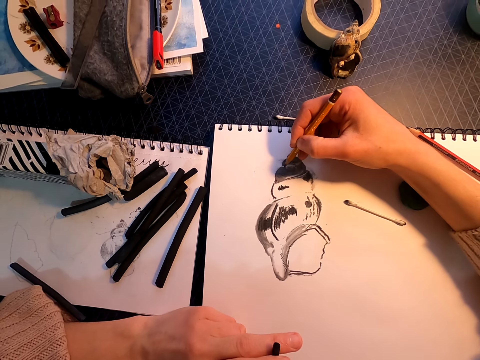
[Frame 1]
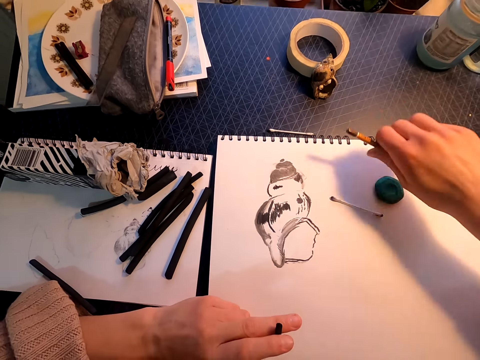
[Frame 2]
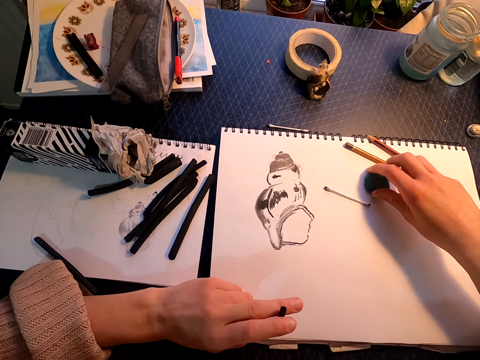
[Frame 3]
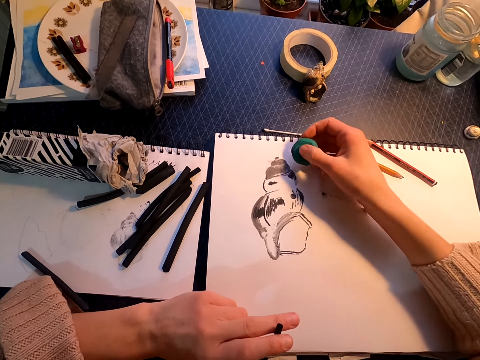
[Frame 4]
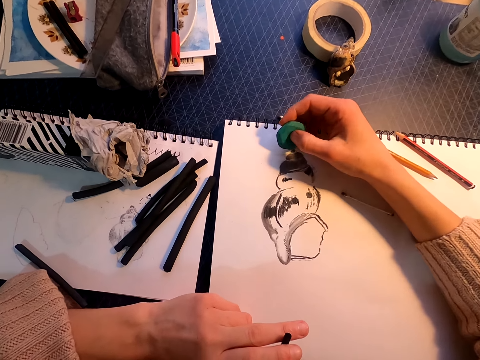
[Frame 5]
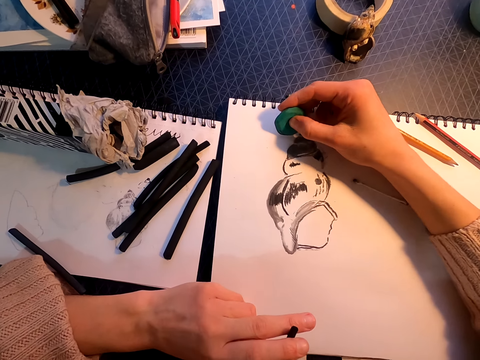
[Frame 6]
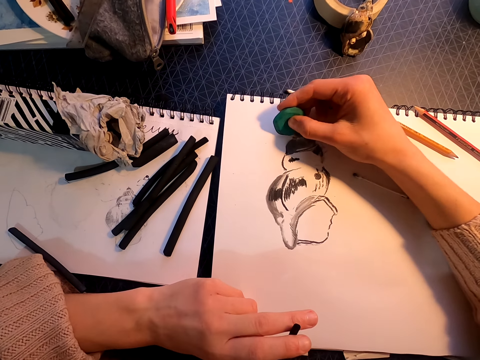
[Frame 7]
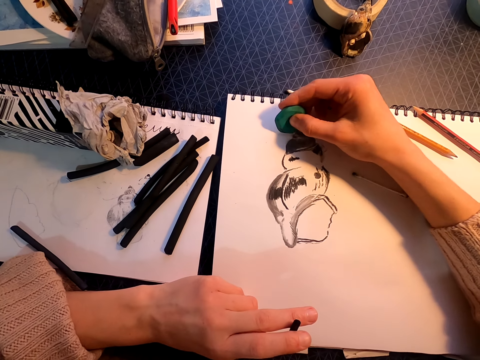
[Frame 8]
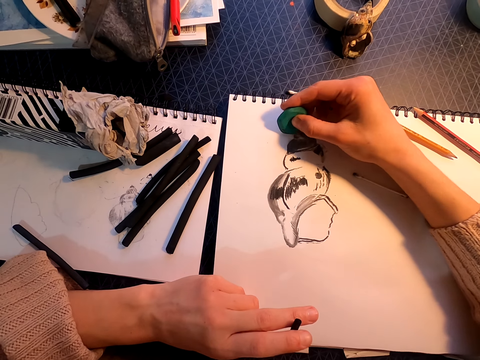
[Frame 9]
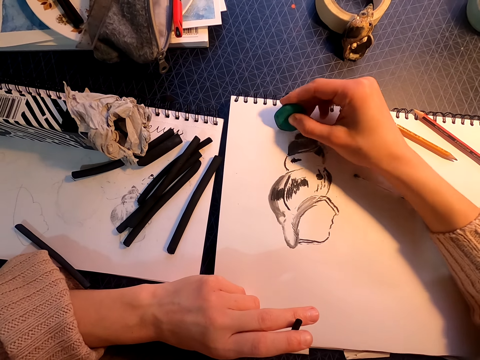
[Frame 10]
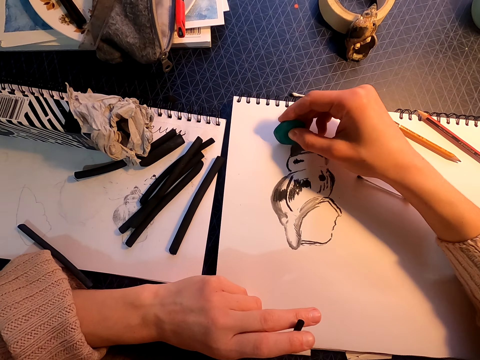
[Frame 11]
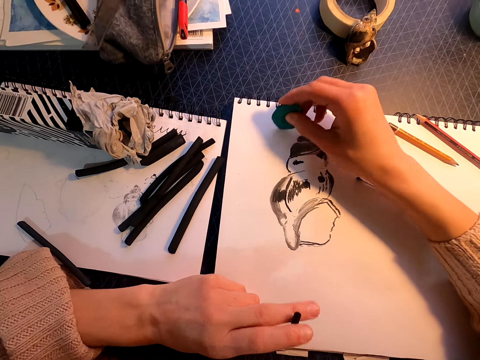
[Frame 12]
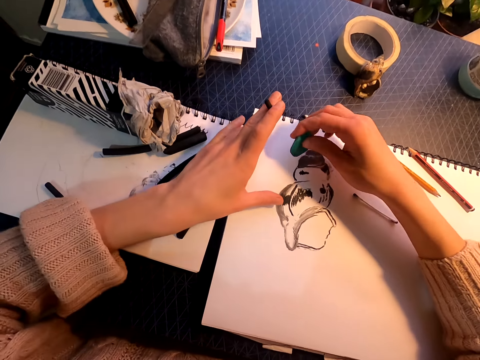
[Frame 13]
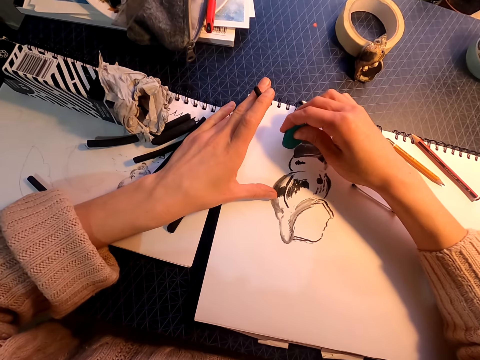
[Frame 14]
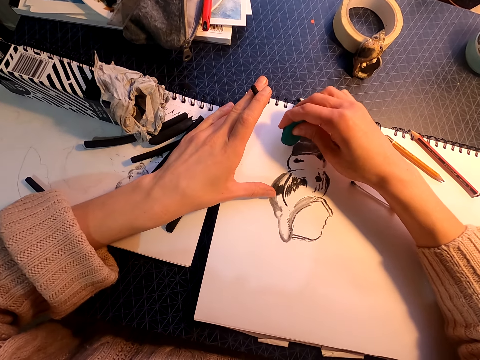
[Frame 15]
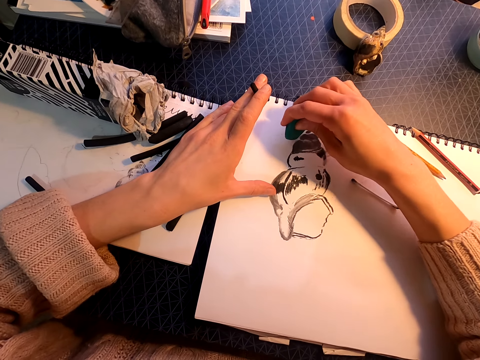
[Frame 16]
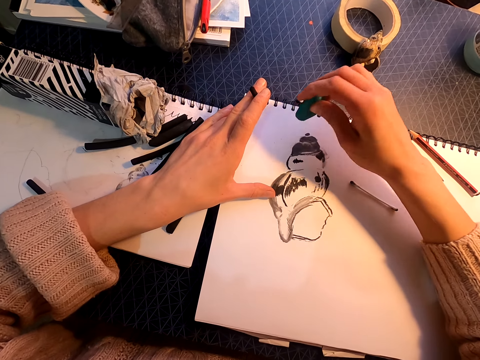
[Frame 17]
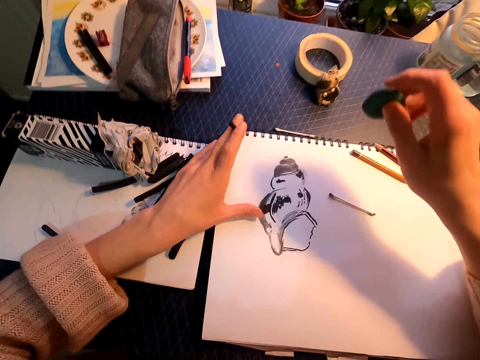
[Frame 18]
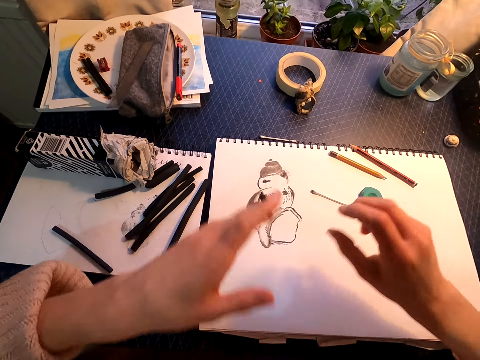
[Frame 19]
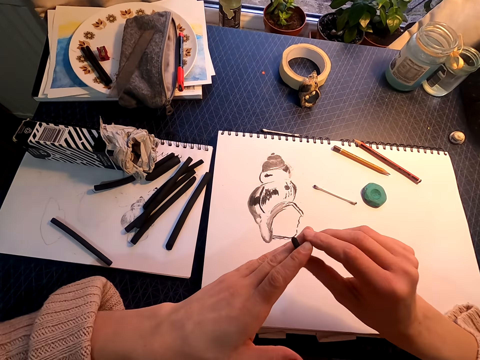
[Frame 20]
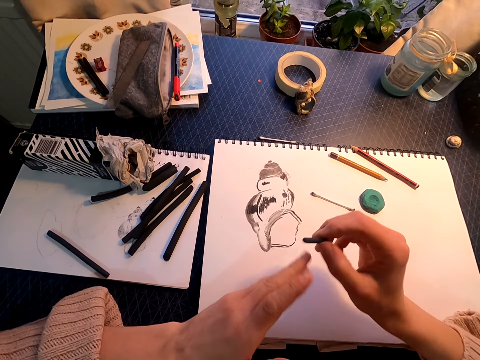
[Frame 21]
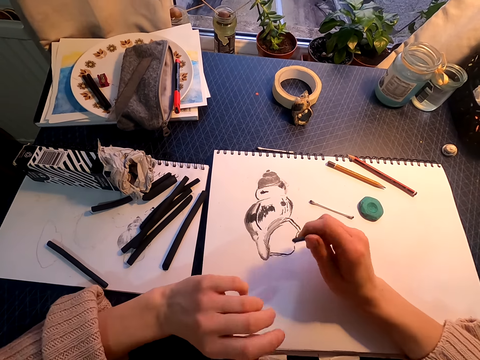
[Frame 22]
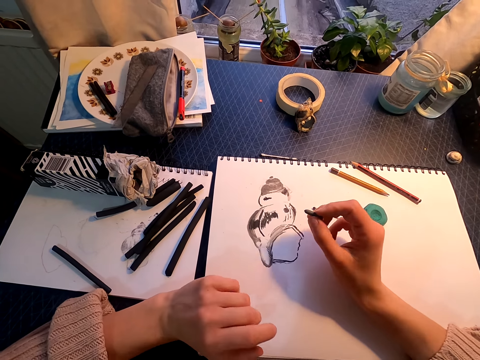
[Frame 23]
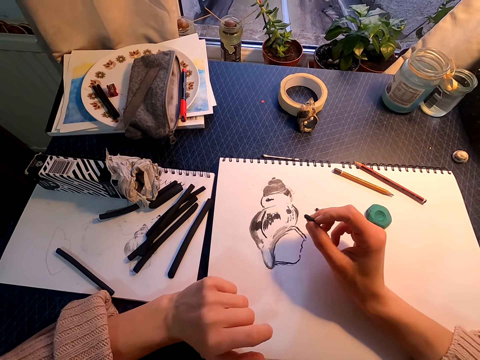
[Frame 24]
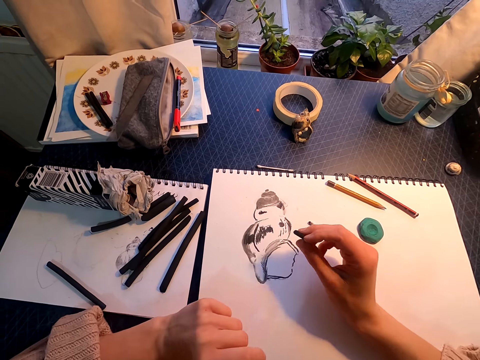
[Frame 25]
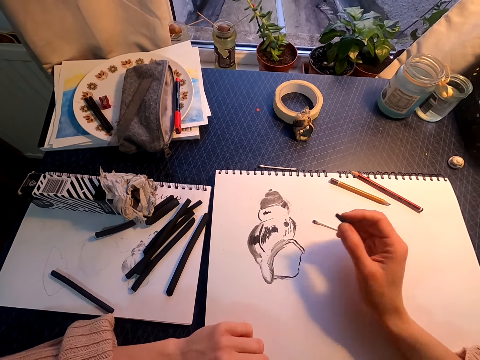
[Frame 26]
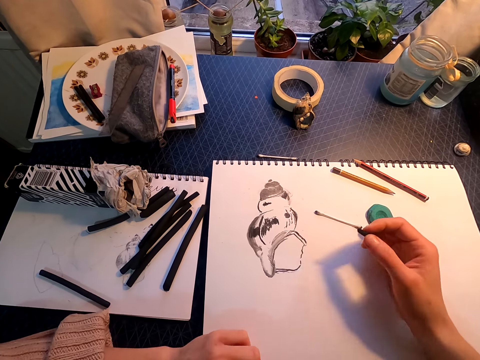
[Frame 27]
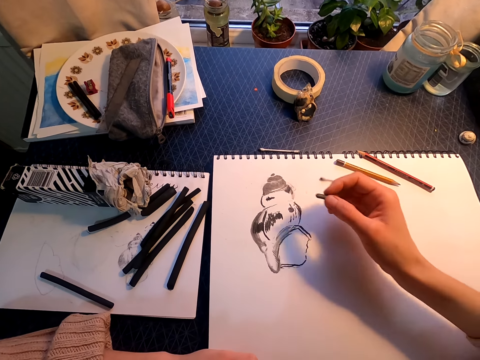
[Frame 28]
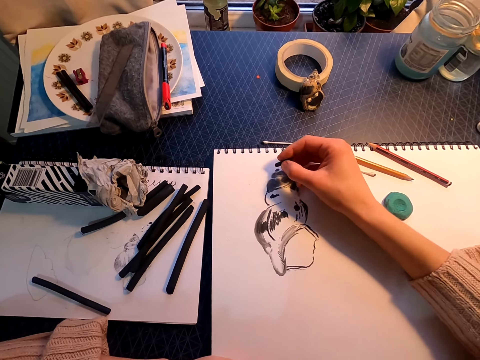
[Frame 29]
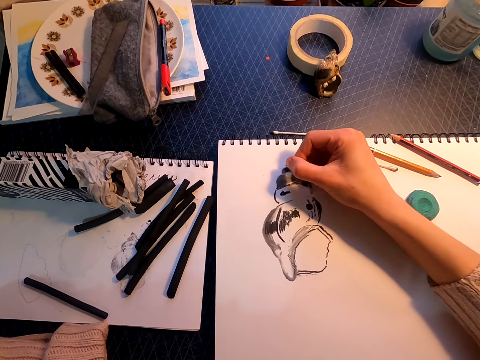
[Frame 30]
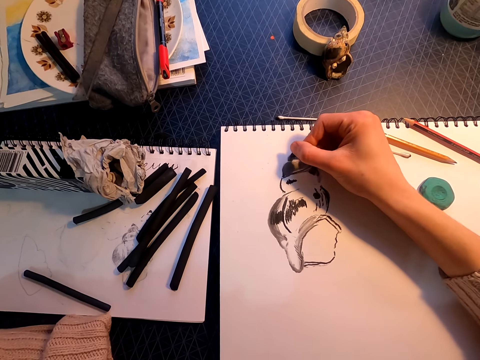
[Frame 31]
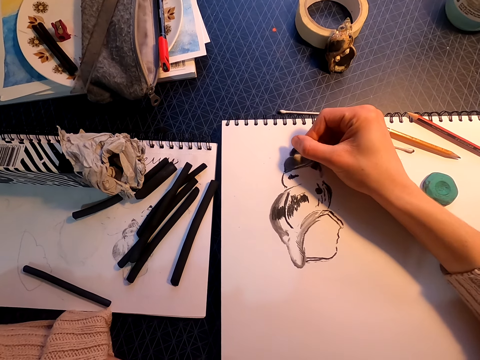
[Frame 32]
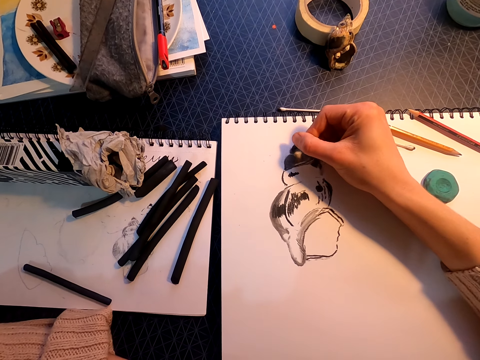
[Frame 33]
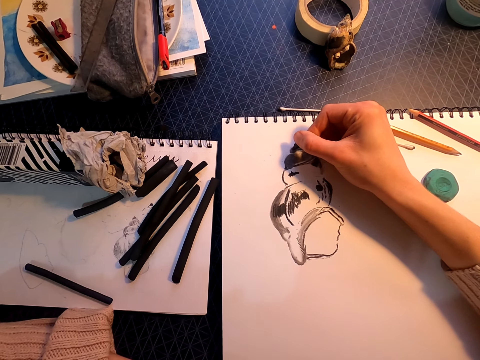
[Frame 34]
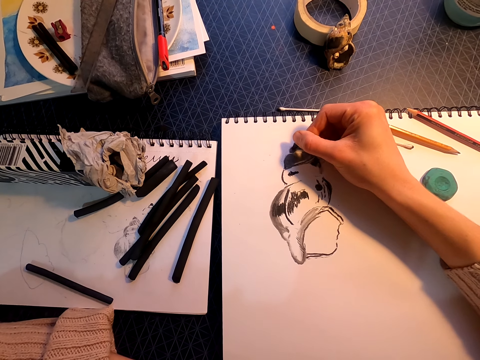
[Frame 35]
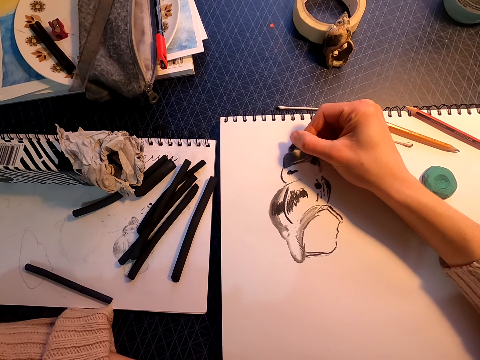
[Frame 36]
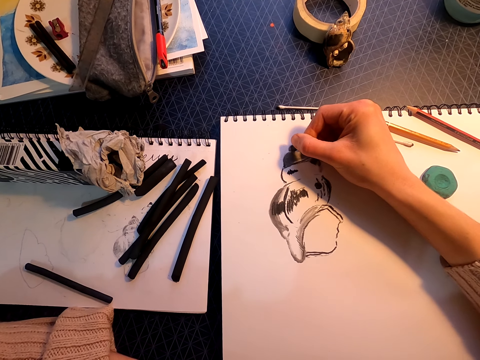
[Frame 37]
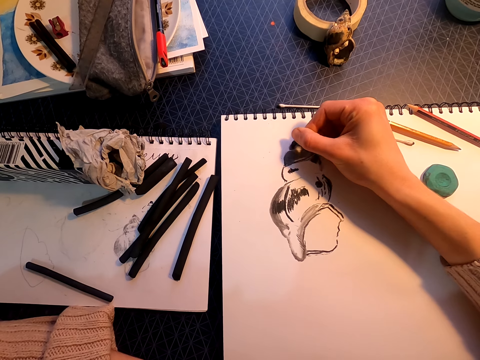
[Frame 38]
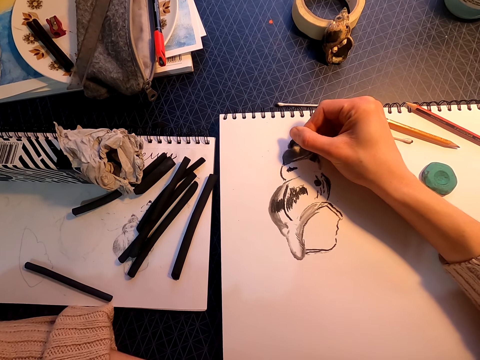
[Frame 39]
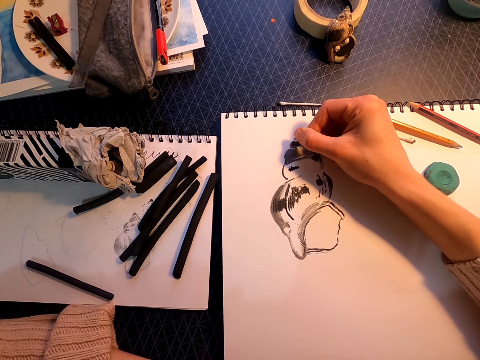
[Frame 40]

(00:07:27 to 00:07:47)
The camera wearer lifts the pencil. They place the pencil on the drawing book. They pick up a kneaded eraser or rubber. They rub the paper with the kneaded eraser. They lift the rubber. They place the rubber on the drawing book. They lift the willow charcoal. They move the right hand. They draw on the drawing book with the willow charcoal.

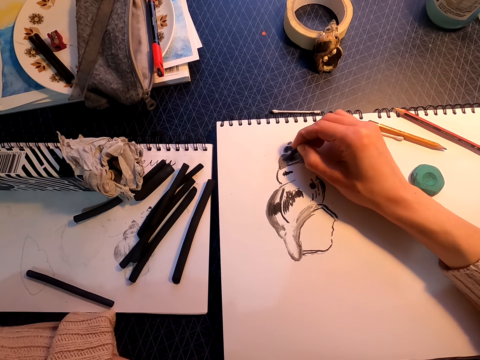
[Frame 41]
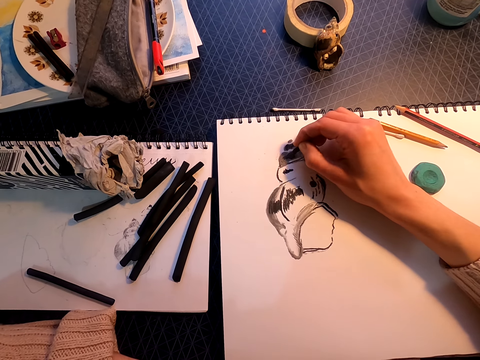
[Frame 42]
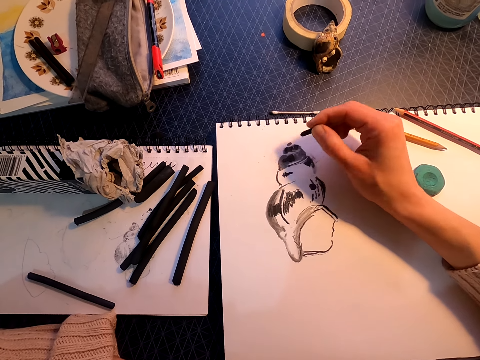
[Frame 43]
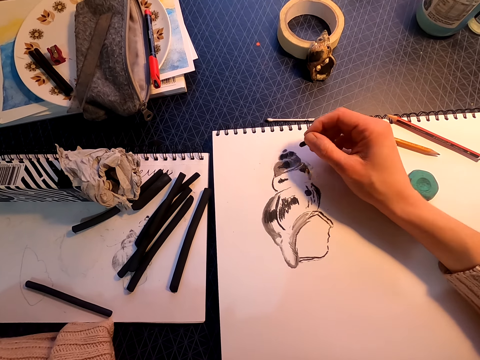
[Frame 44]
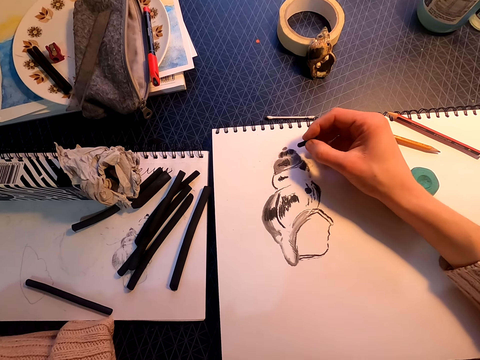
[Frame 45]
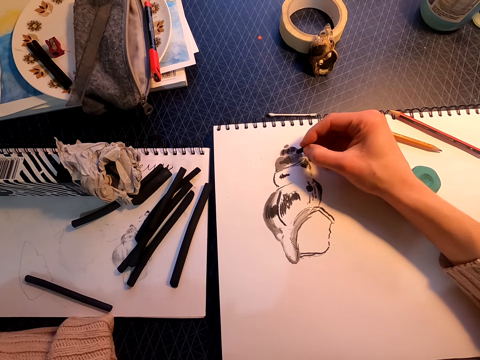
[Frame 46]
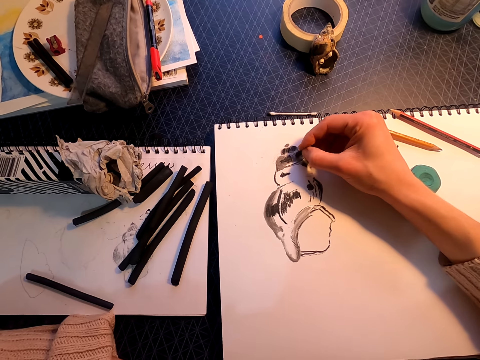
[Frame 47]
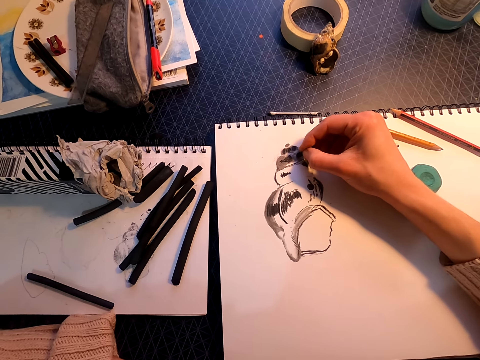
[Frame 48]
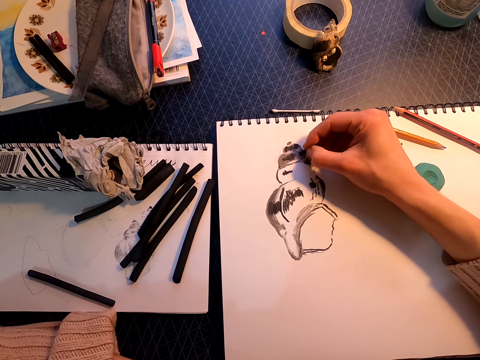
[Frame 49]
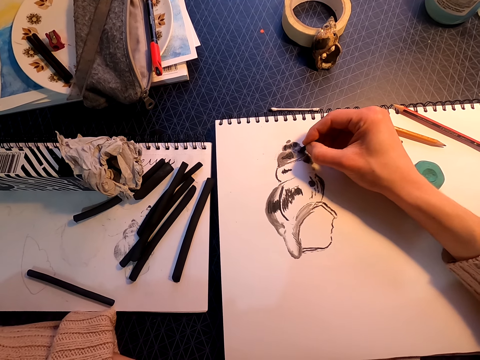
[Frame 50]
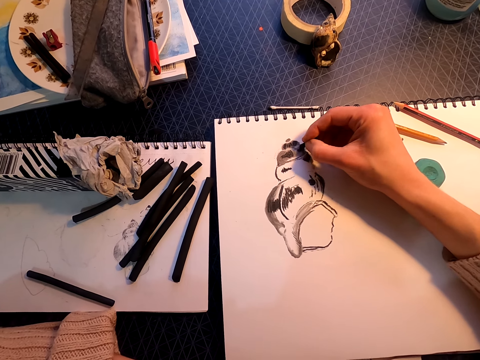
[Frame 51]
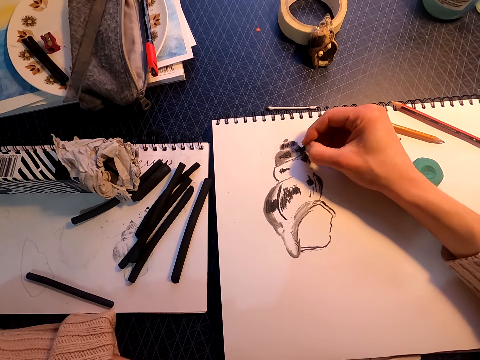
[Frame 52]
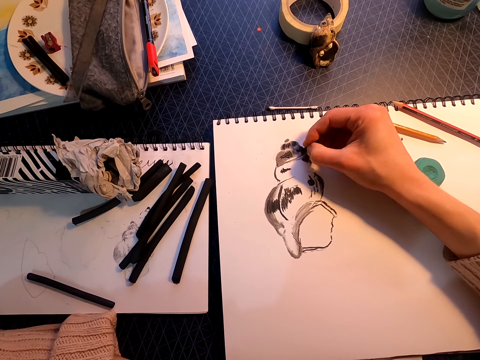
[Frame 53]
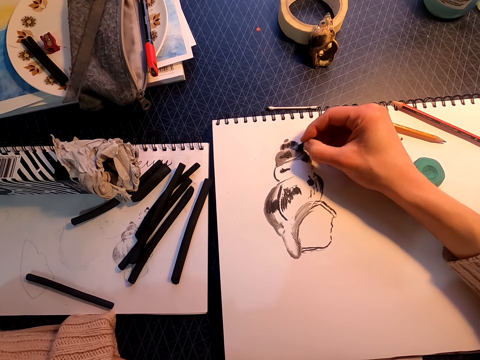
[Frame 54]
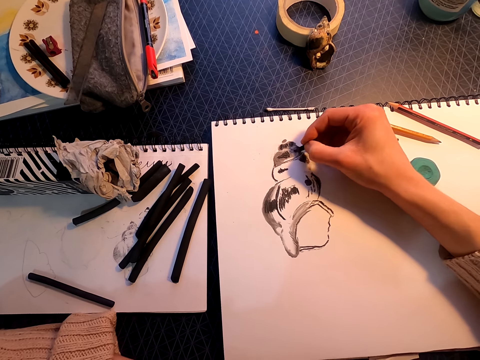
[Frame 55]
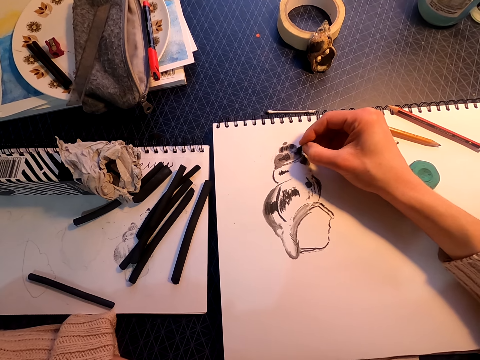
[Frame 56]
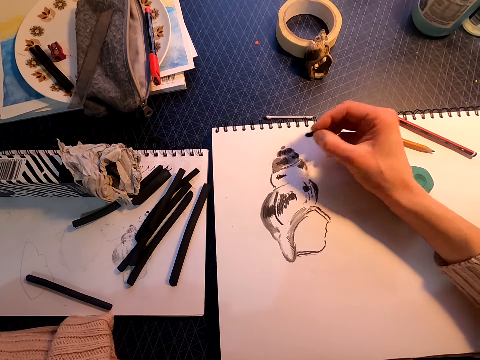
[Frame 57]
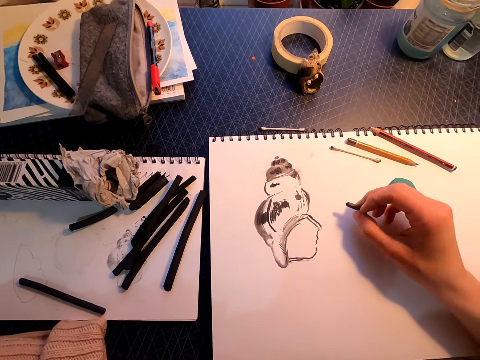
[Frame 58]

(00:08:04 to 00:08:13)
The camera wearer moves the right hand. They draw on a drawing book with a willow charcoal.
